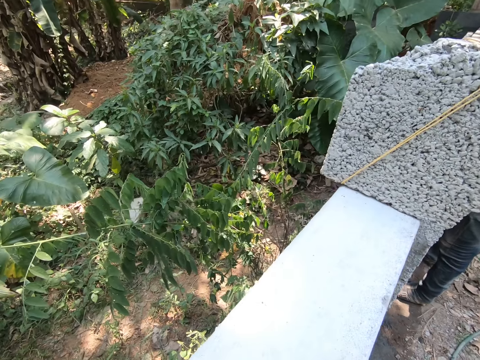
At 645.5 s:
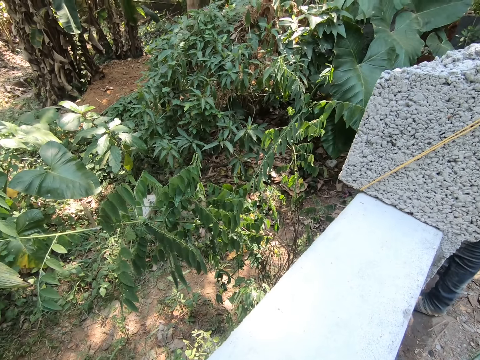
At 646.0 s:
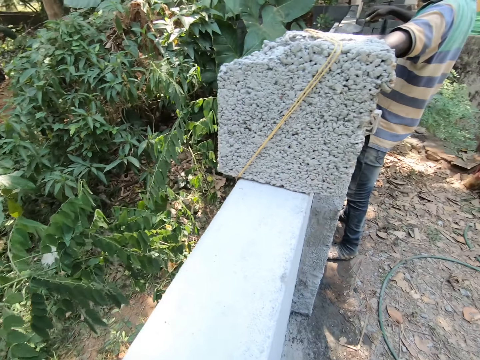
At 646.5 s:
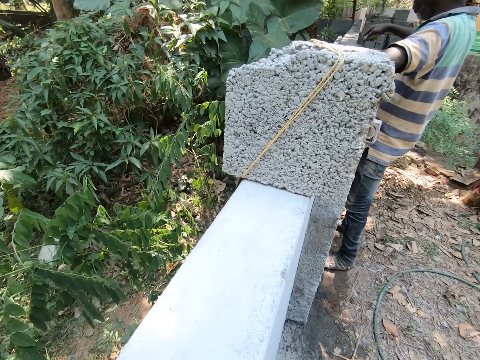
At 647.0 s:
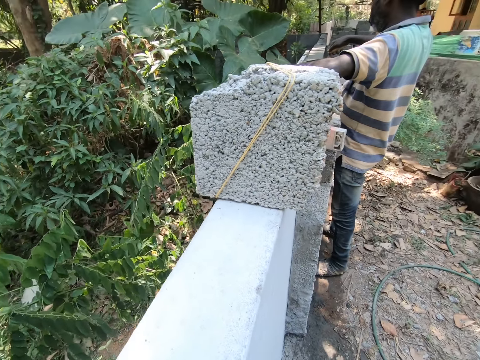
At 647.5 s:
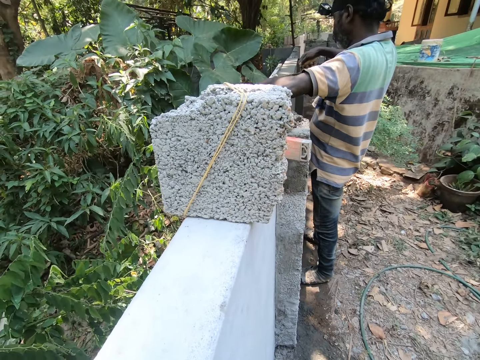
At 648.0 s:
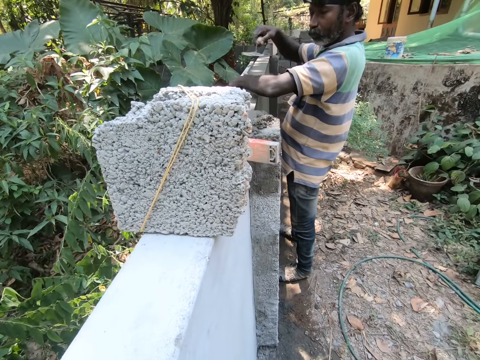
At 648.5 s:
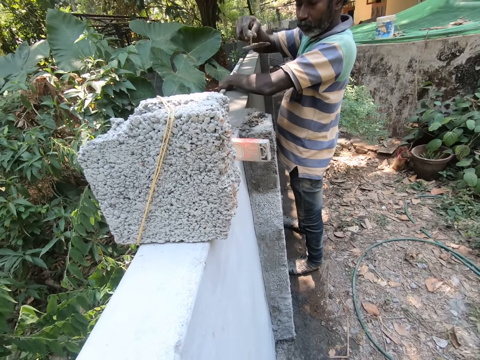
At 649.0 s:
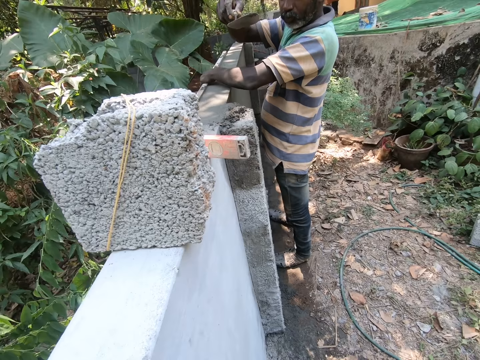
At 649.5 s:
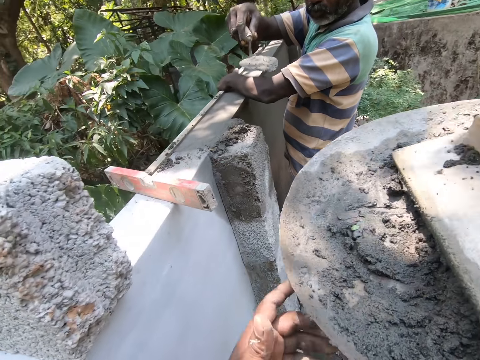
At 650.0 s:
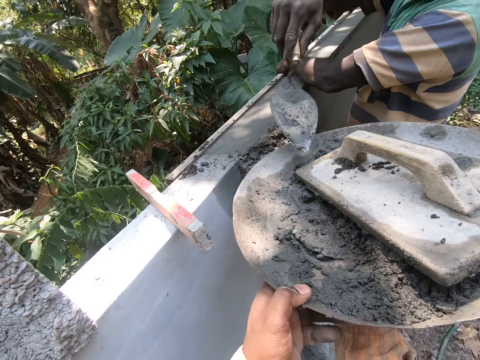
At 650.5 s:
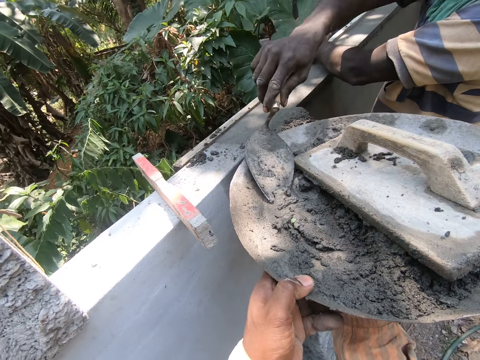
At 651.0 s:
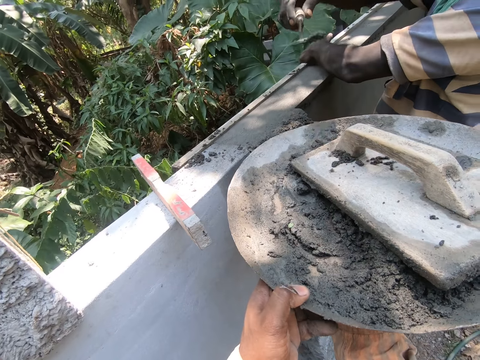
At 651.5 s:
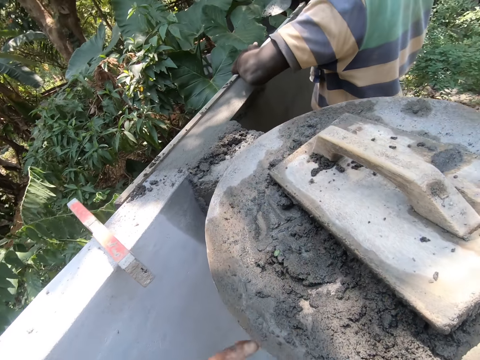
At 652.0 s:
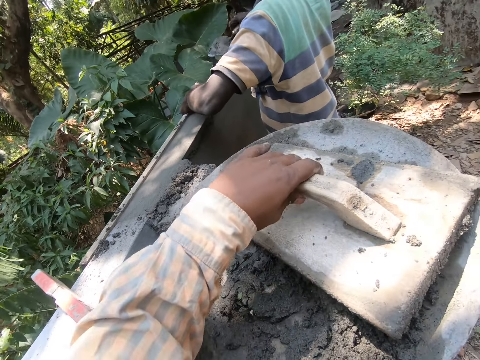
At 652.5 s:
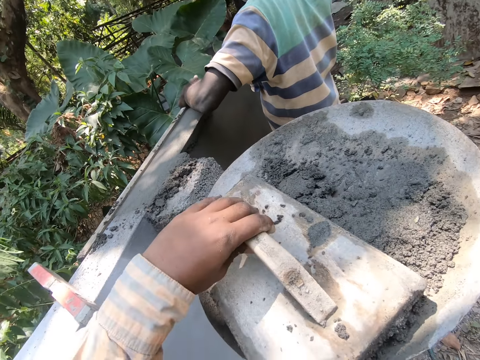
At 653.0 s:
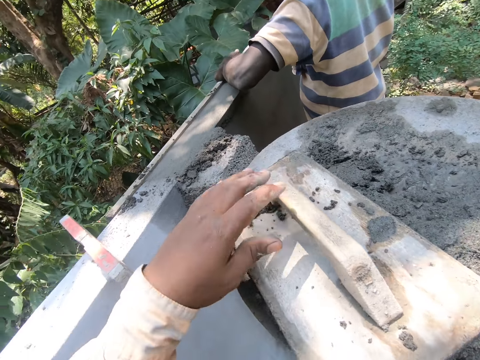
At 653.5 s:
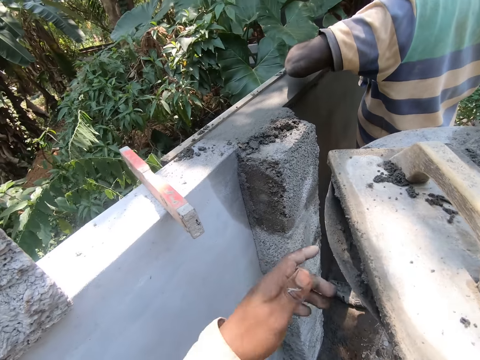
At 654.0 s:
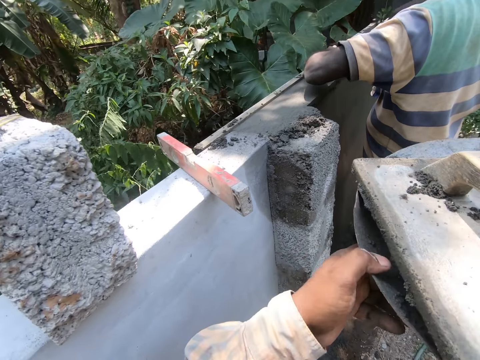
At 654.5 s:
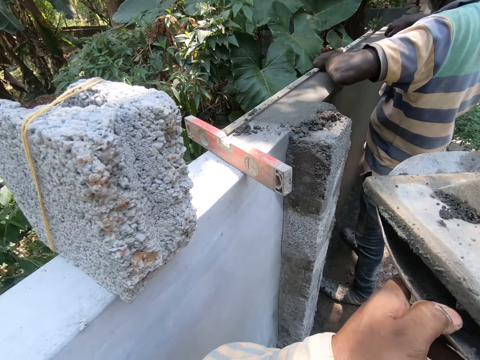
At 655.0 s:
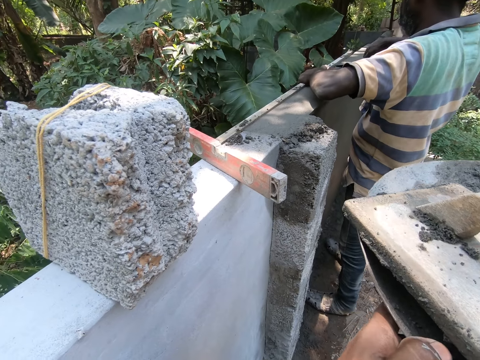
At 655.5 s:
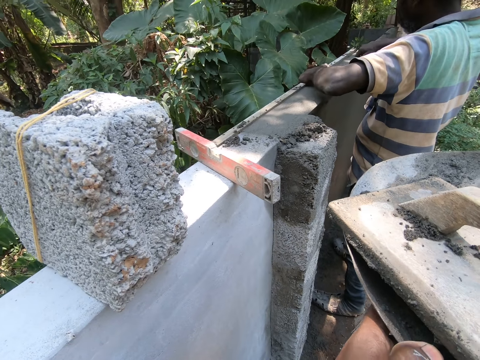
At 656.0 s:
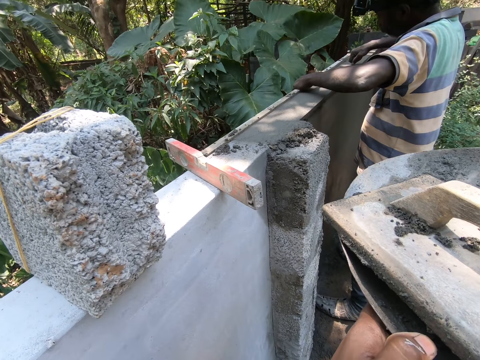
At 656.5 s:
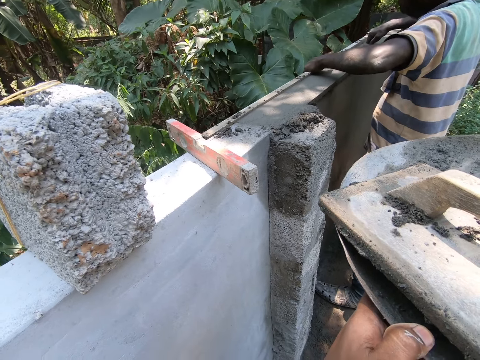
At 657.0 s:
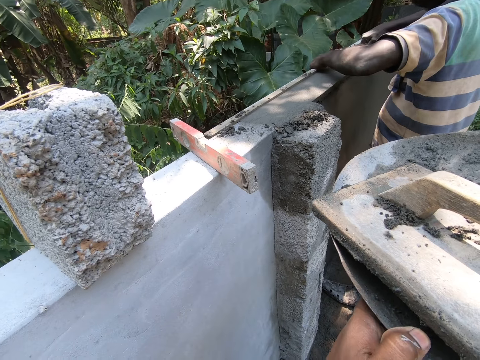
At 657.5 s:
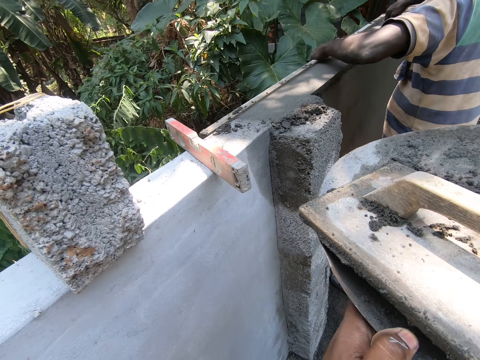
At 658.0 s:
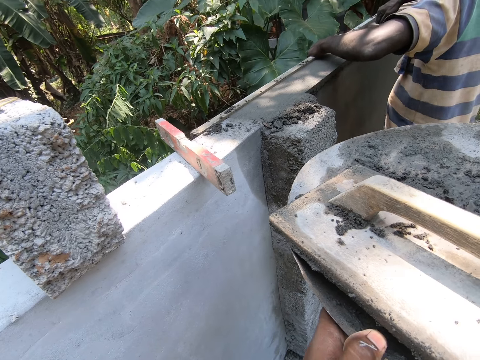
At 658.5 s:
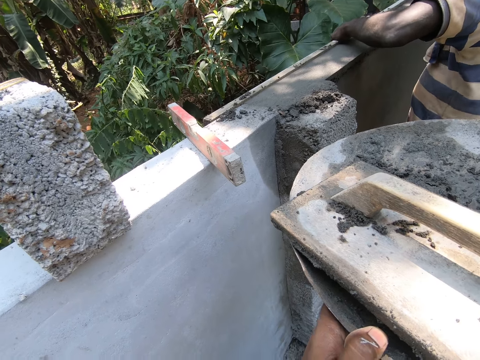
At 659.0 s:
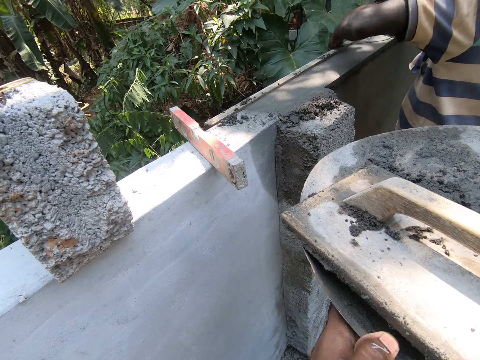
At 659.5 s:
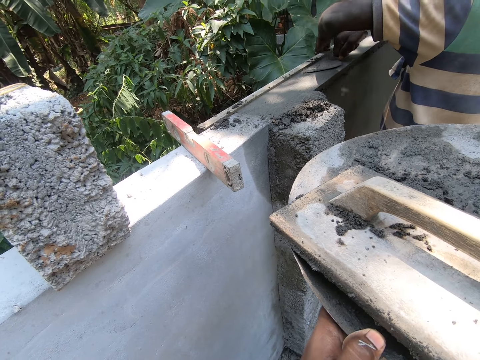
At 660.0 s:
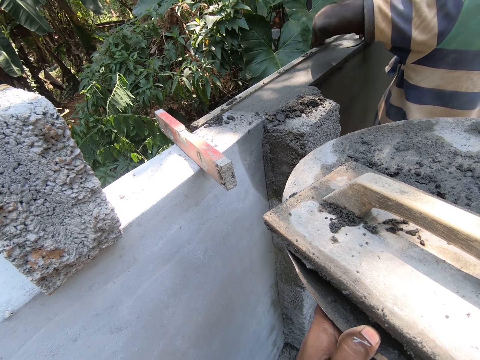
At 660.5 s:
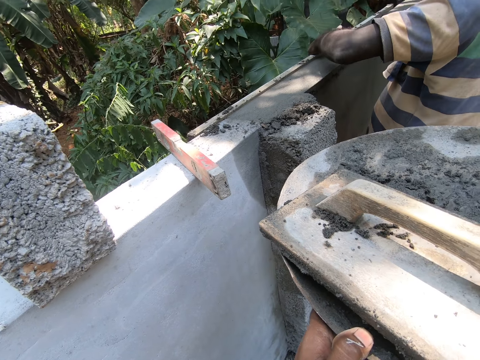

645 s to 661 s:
A man scoops concrete with a trowel. The camera wearer looks at the ground. The man moves the trowel. The man scoops the concrete with the trowel. The camera wearer moves the wooden float in the basin and holds the basin with hands. The man spreads the concrete with the trowel.

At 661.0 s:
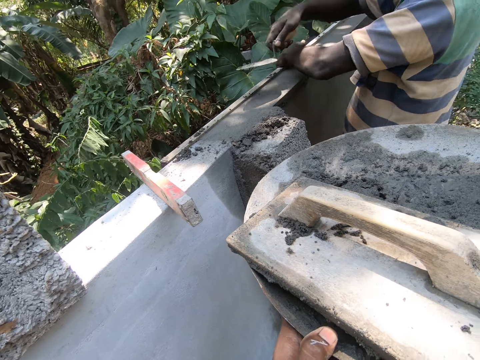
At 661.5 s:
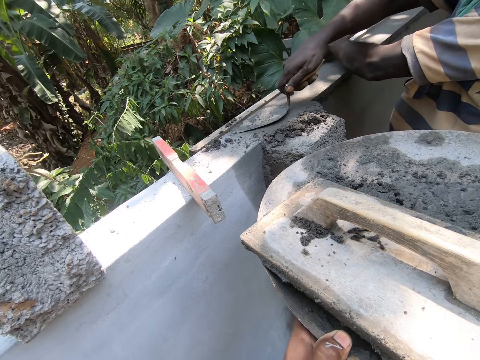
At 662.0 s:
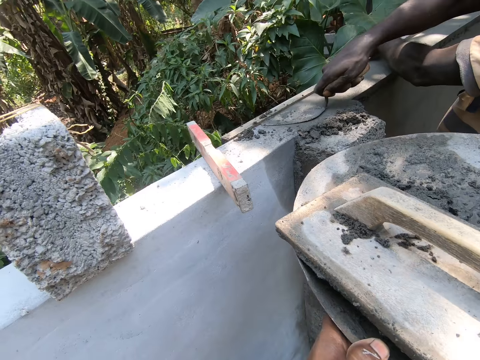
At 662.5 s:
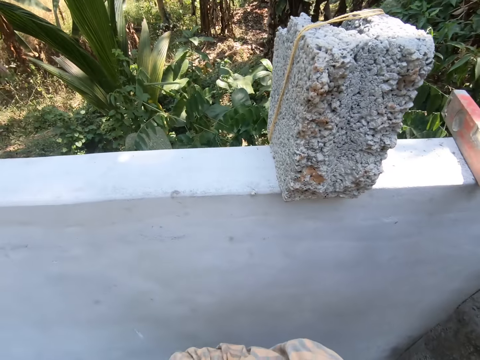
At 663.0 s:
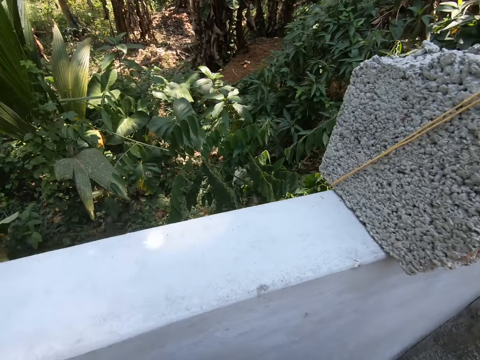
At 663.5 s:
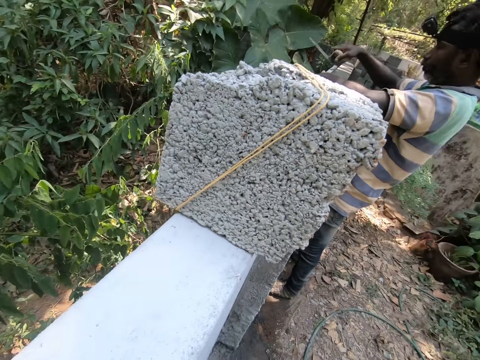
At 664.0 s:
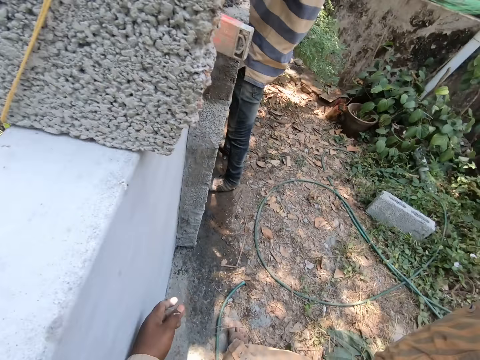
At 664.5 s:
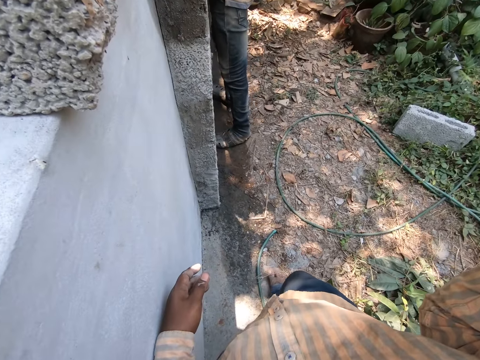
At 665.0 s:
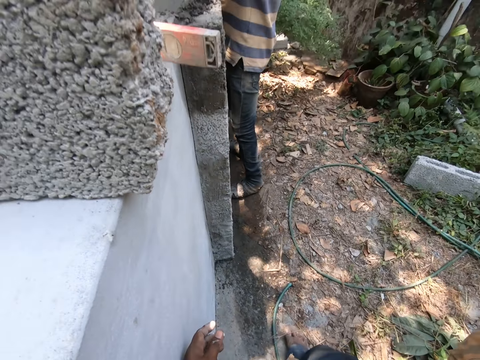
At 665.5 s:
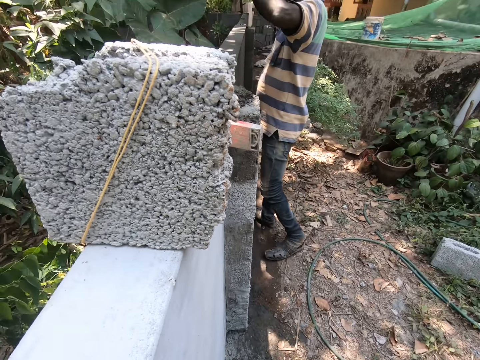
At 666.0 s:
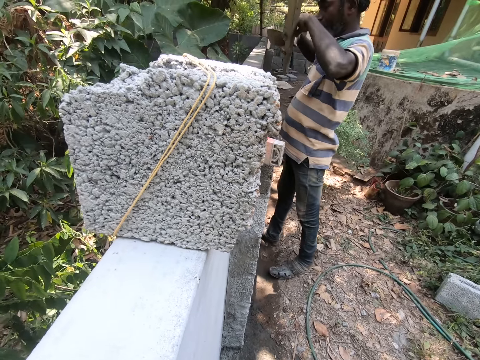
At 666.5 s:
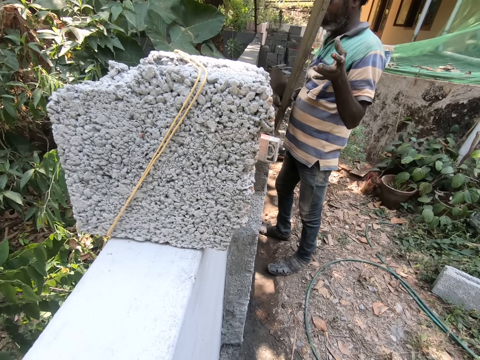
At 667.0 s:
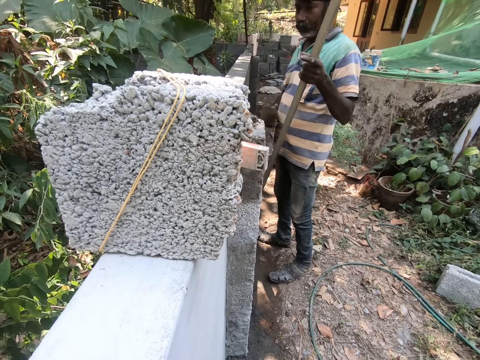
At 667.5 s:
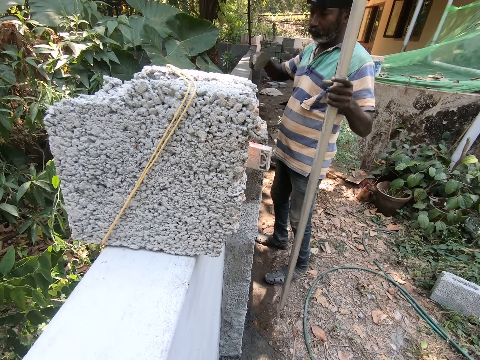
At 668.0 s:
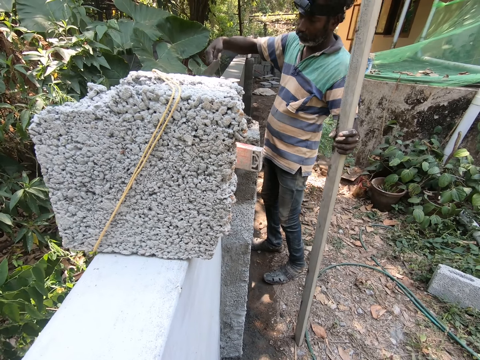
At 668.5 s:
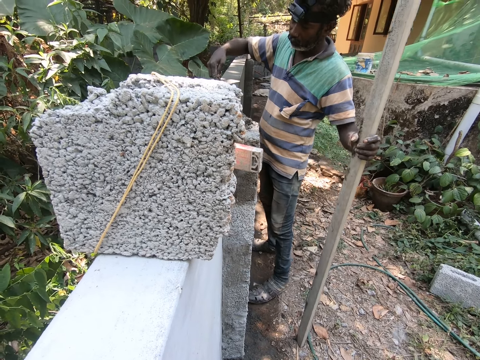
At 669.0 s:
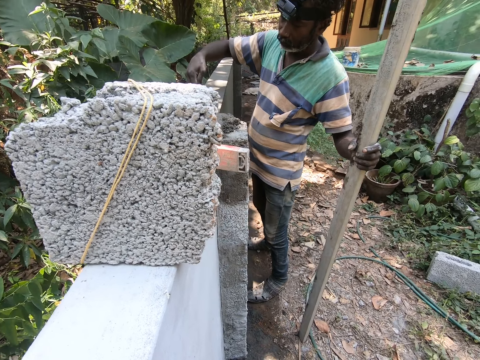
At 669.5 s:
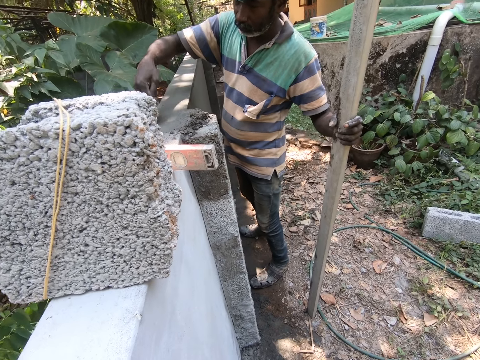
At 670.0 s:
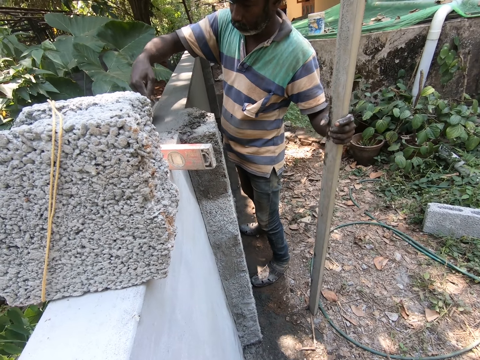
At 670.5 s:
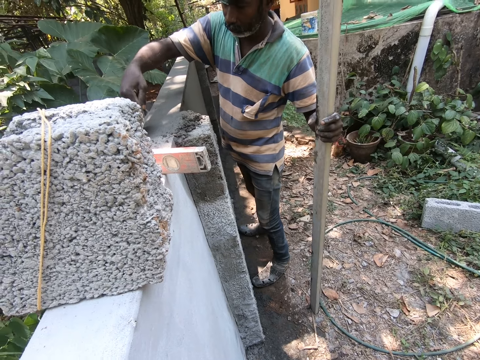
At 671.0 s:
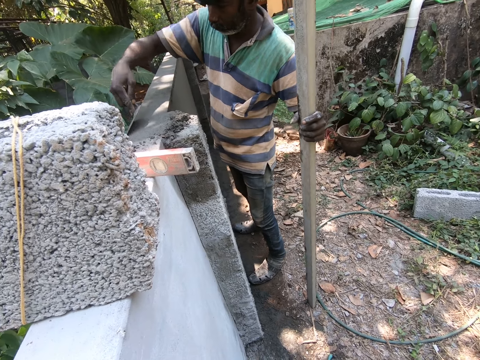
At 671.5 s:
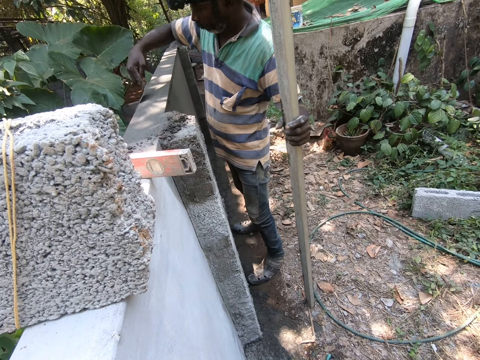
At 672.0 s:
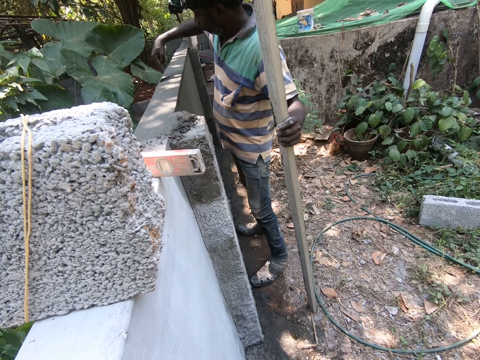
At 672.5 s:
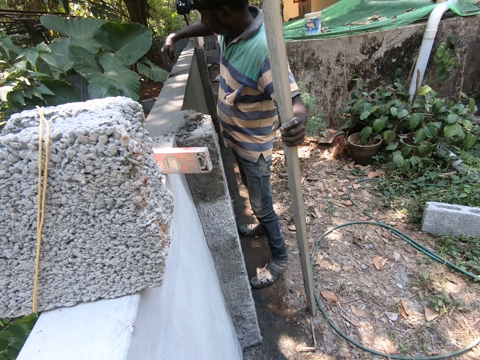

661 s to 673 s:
The camera wearer looks at the wall. They look around. They look at the ground. A man puts down a wood. The man spreads the concrete with the trowel.
